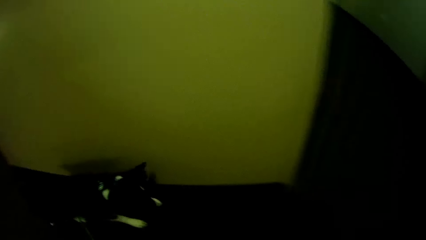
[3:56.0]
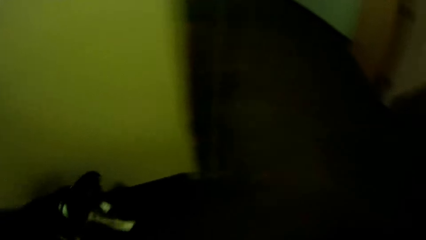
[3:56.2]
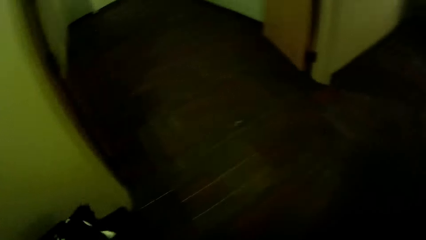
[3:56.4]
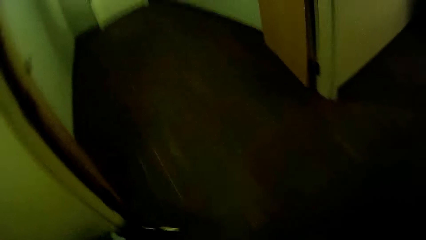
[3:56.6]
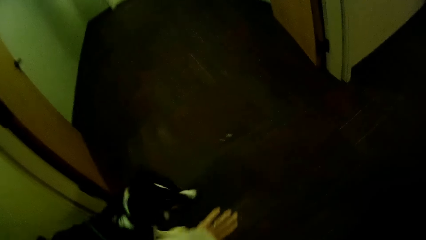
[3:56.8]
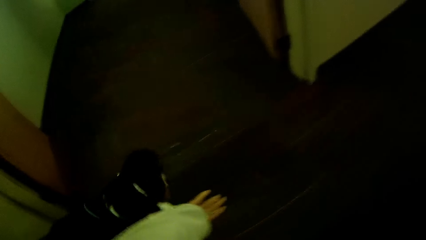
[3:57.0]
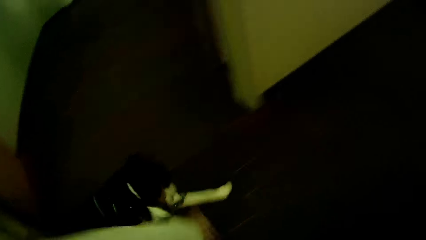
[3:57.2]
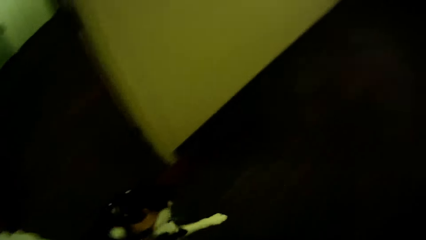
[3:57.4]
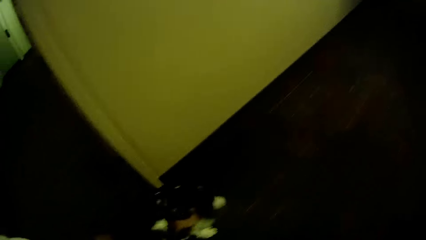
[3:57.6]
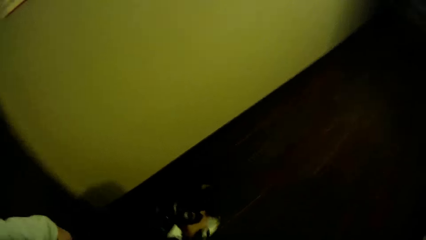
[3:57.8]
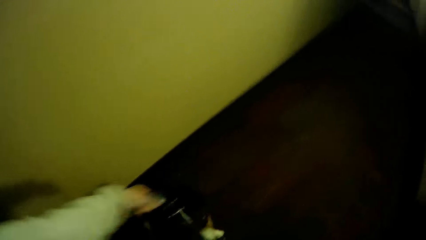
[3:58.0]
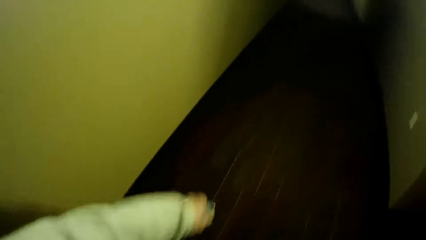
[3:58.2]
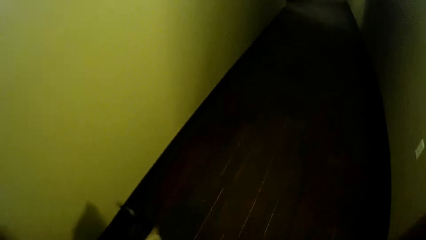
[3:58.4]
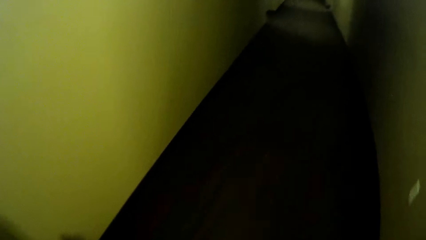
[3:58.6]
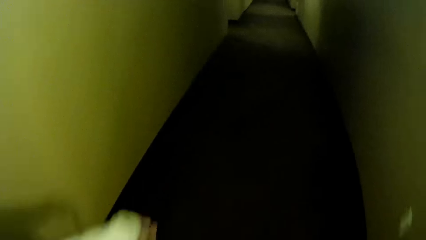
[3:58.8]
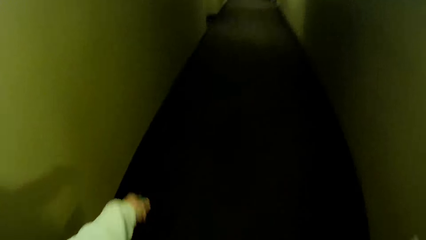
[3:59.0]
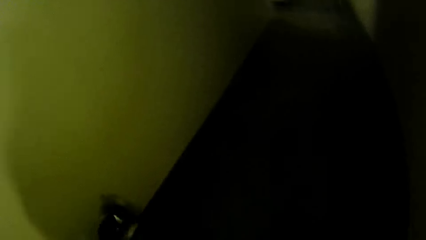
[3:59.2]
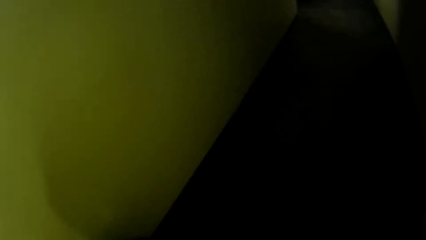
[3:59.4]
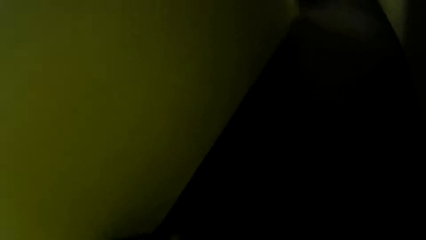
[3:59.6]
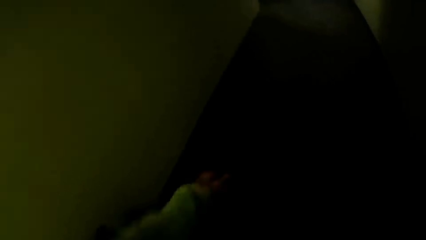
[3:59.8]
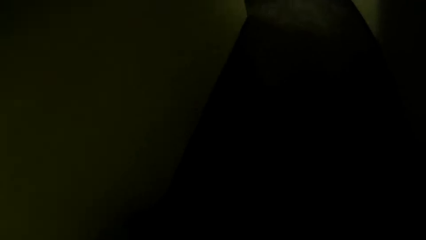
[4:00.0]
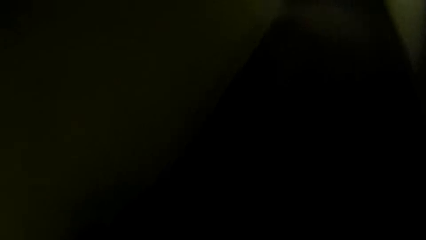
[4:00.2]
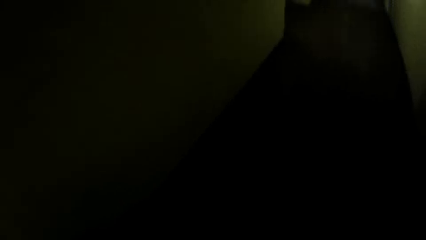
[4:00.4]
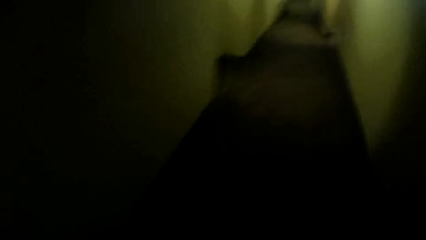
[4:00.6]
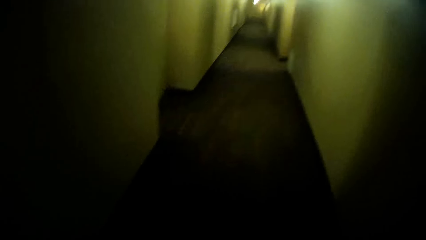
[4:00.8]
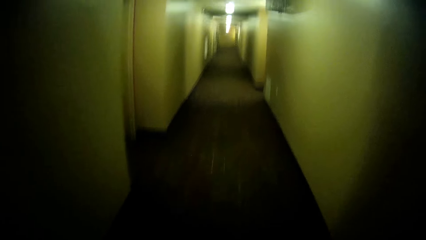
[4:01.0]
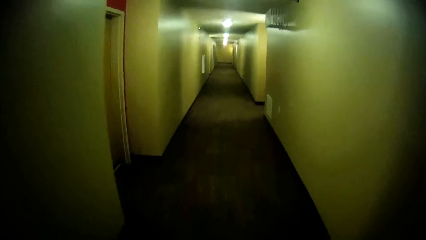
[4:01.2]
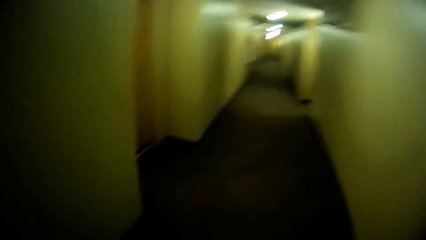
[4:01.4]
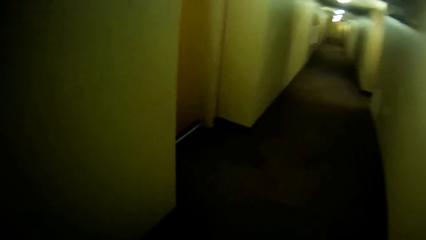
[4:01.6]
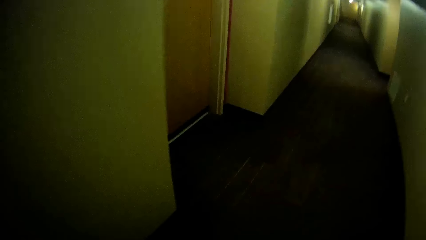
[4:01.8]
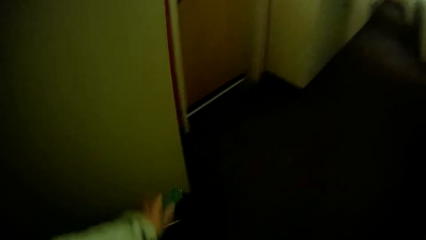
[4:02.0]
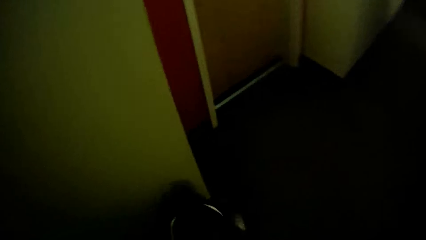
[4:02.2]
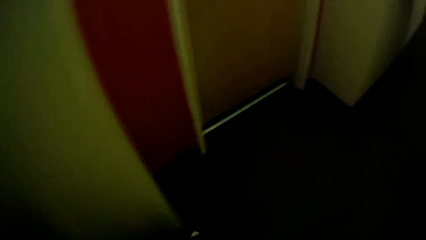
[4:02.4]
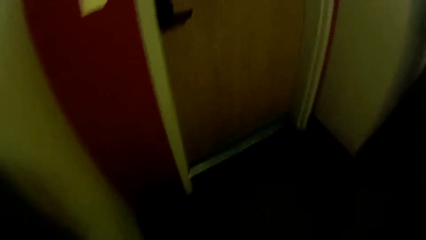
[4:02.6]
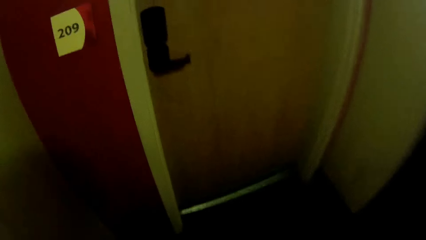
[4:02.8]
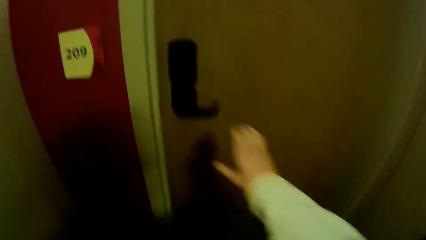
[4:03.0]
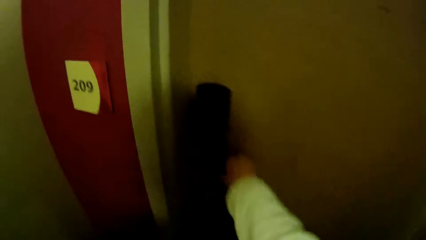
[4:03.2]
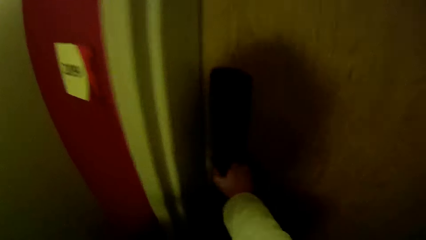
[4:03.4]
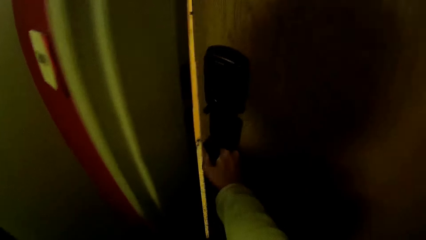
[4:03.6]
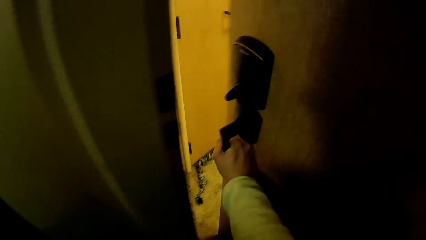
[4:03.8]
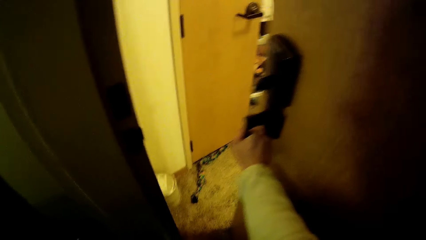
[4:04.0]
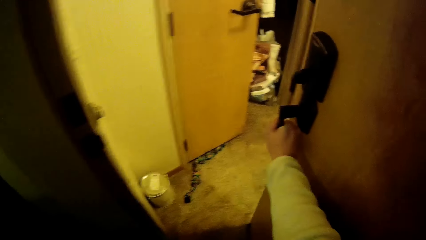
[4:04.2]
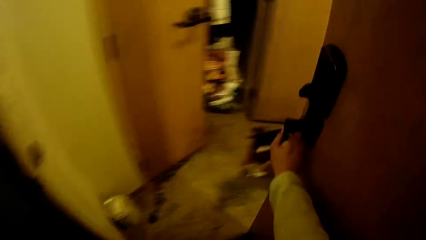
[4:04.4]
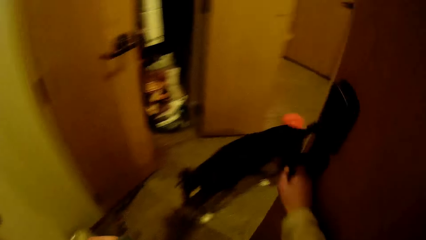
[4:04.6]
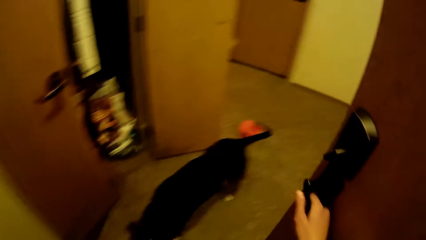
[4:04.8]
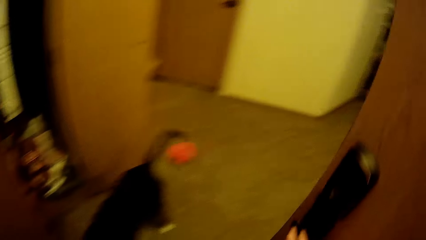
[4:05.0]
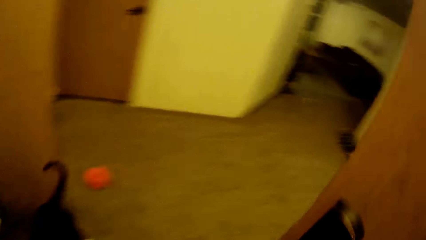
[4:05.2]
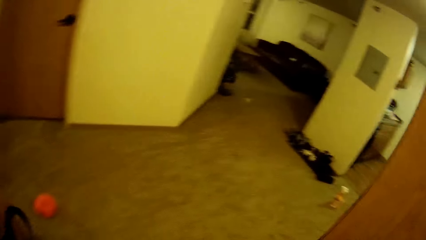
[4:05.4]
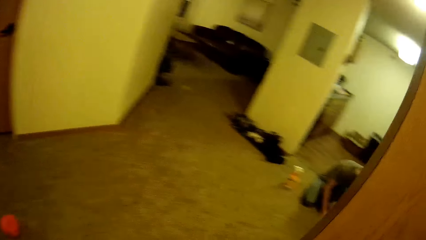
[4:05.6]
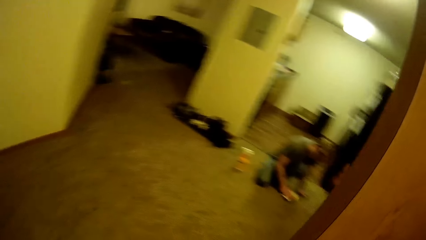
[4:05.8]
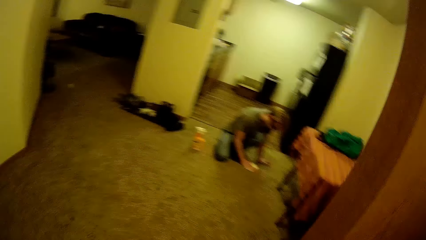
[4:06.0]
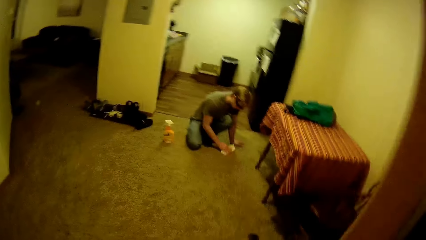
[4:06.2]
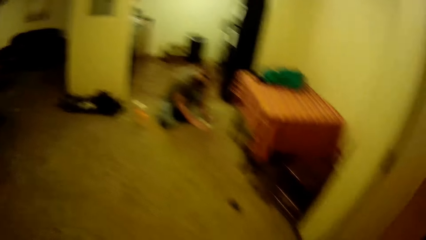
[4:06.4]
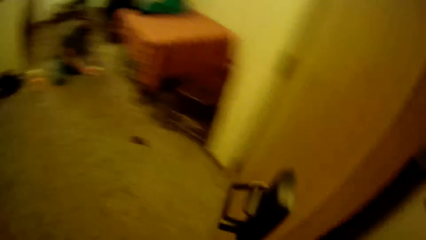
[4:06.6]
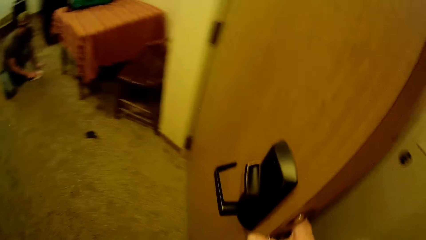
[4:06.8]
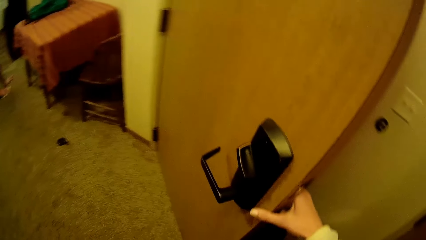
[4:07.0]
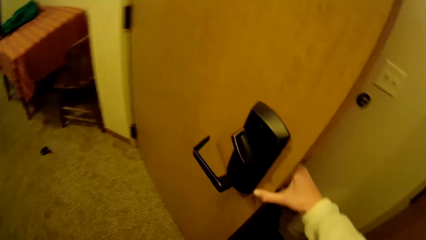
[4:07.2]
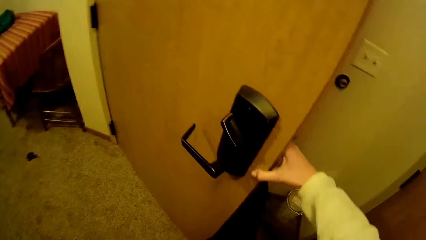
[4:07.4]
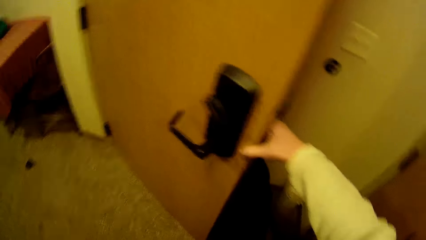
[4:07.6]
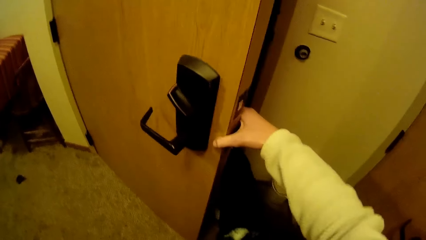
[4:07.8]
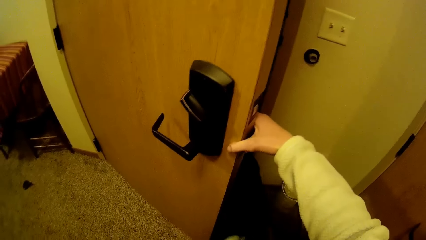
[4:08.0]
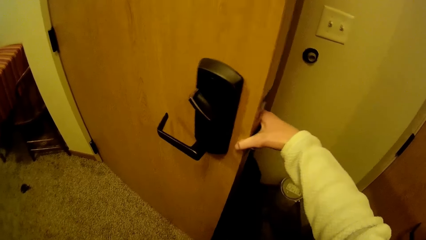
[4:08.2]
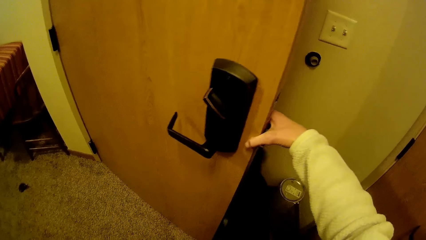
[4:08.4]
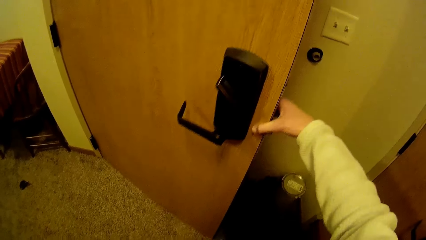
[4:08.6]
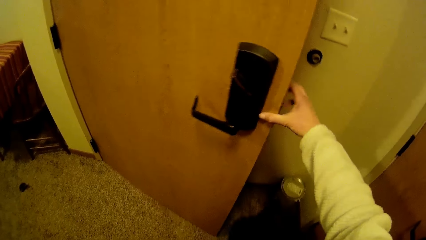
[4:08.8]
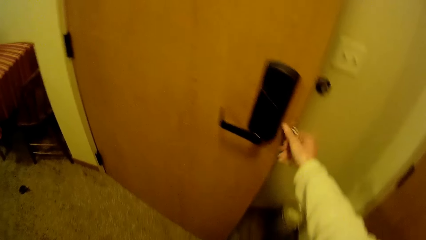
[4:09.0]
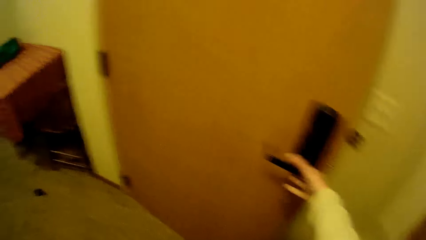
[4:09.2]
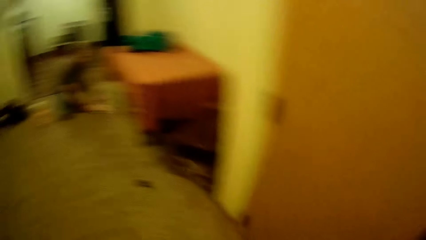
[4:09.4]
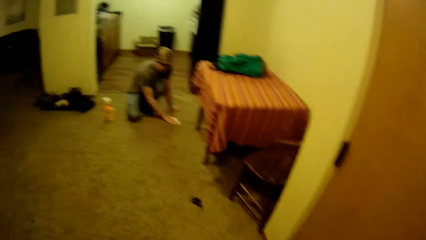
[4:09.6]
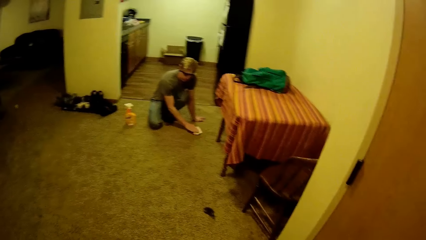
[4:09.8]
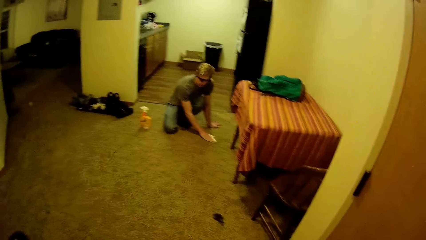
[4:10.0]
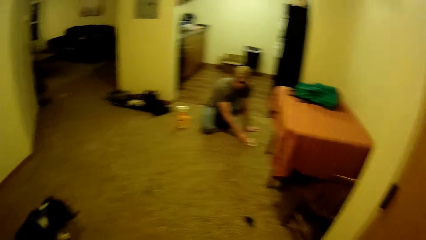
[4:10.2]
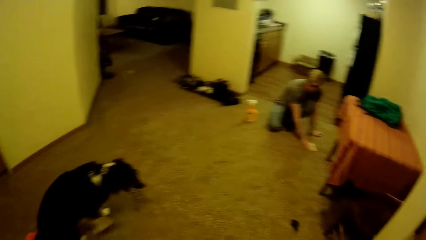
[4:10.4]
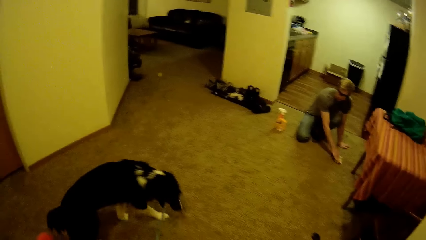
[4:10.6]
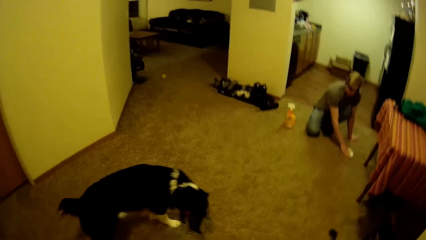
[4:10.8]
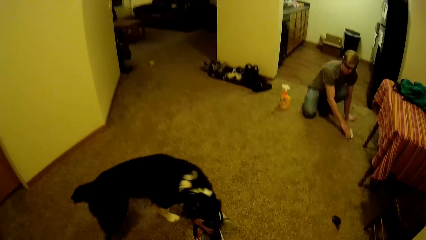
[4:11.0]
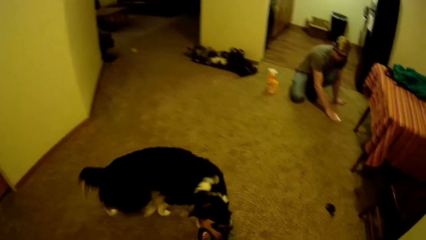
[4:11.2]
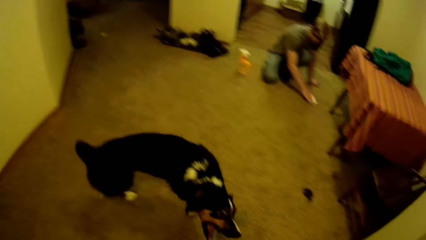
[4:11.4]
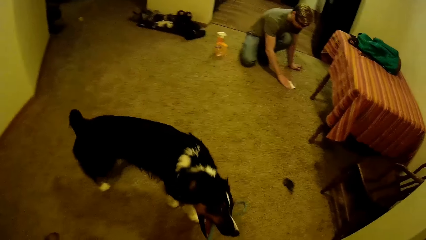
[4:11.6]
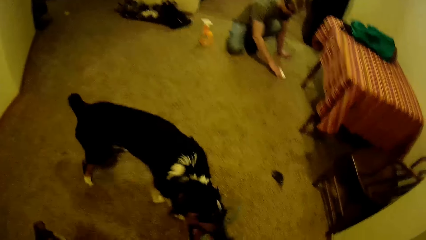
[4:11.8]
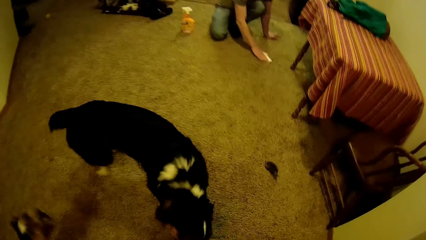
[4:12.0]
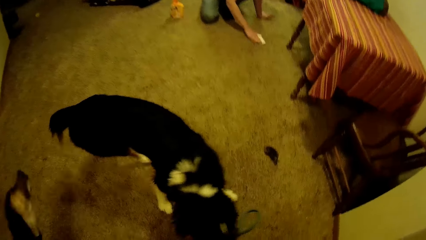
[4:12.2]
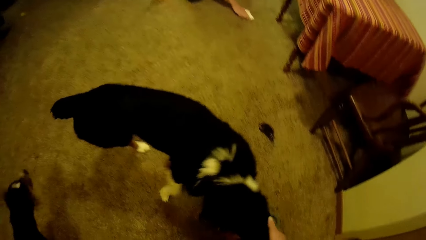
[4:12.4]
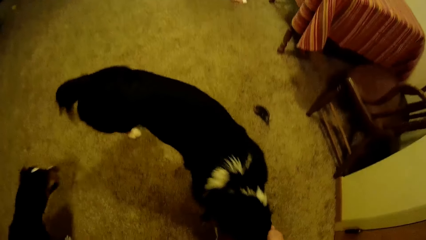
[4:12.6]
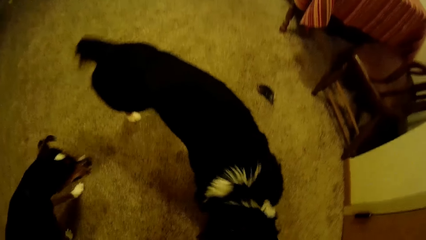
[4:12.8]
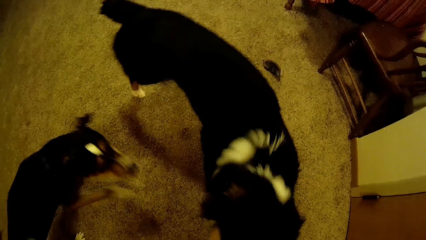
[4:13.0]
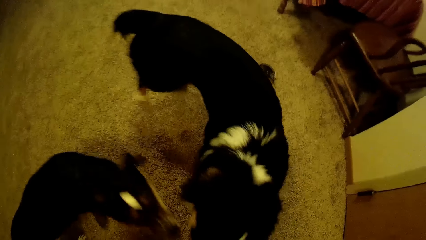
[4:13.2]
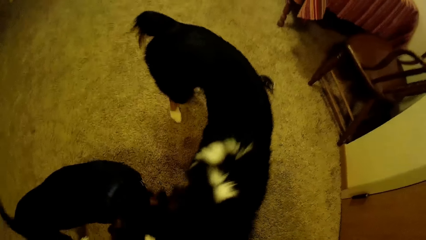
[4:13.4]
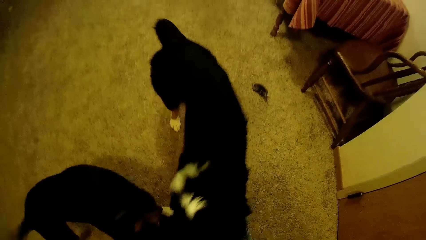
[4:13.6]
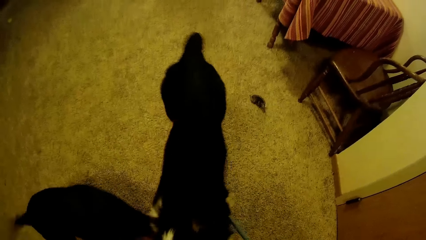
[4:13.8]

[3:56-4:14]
The camera wearer turns right. He leads the dog around the house using the slip lead. He opens the door with his right hand. He leads the dog into the room using the slip lead. A man wipes the floor using a paper. The camera wearer closes the door. The man cleans the floor with a paper towel.
